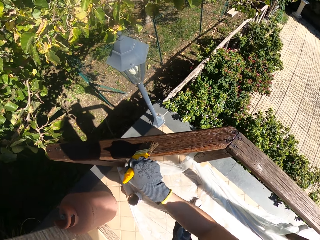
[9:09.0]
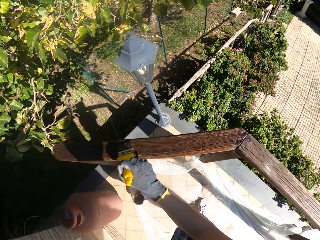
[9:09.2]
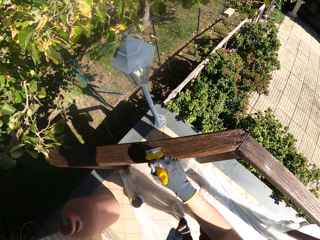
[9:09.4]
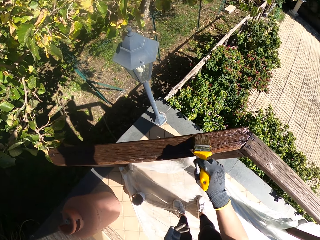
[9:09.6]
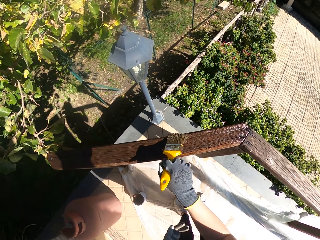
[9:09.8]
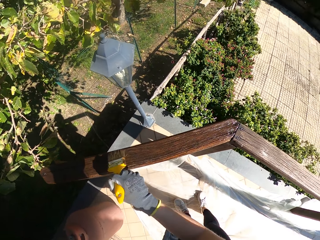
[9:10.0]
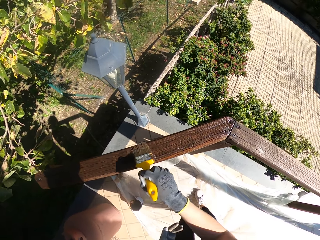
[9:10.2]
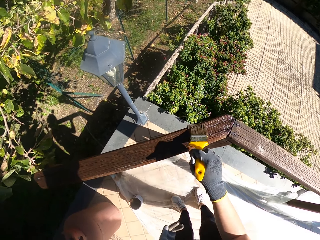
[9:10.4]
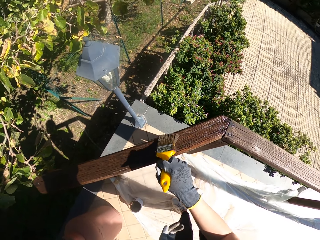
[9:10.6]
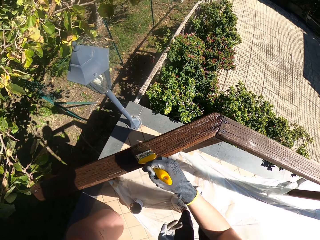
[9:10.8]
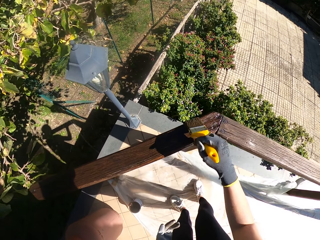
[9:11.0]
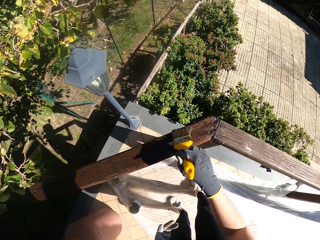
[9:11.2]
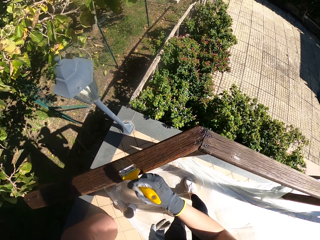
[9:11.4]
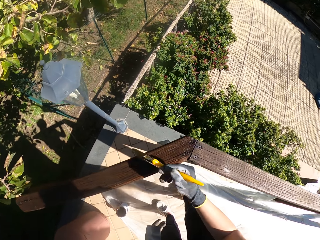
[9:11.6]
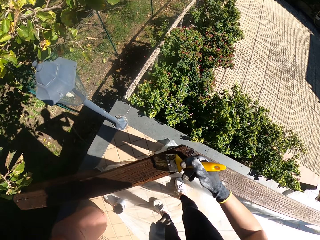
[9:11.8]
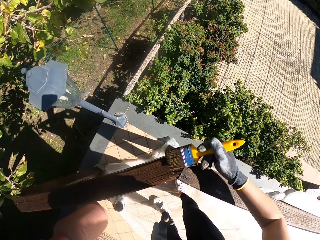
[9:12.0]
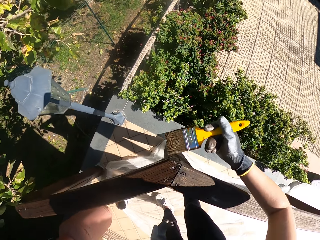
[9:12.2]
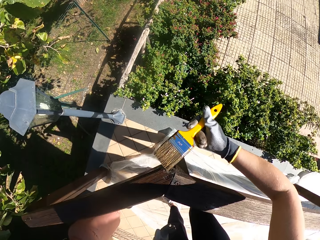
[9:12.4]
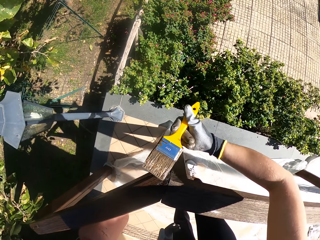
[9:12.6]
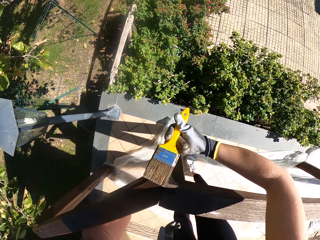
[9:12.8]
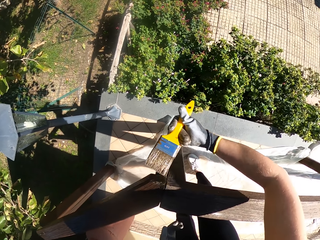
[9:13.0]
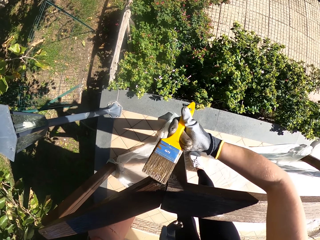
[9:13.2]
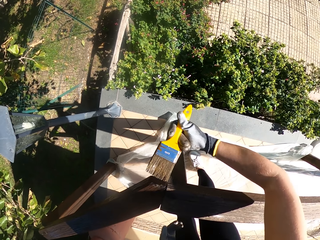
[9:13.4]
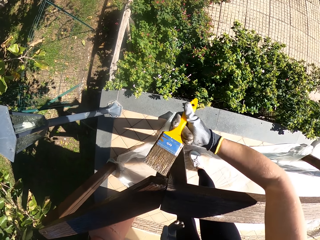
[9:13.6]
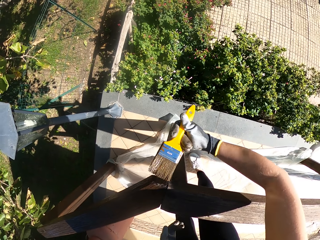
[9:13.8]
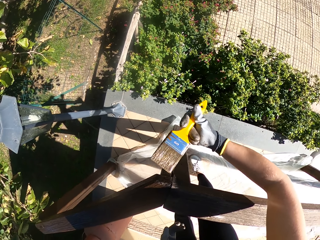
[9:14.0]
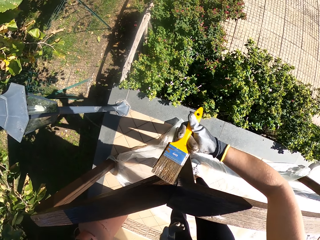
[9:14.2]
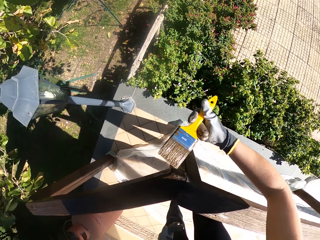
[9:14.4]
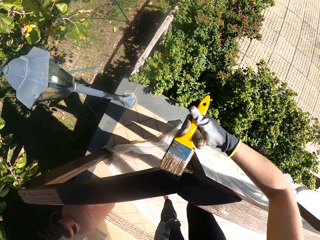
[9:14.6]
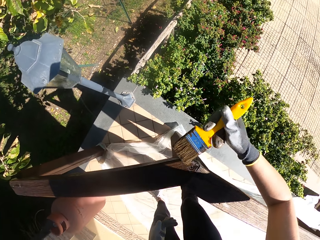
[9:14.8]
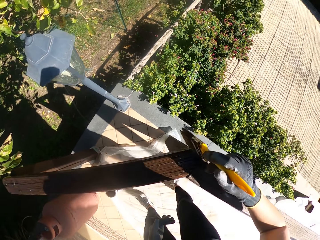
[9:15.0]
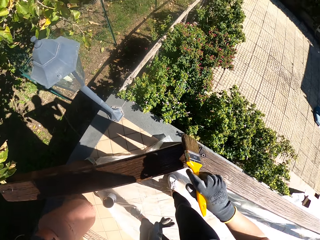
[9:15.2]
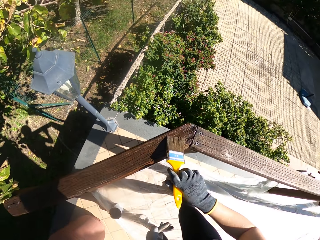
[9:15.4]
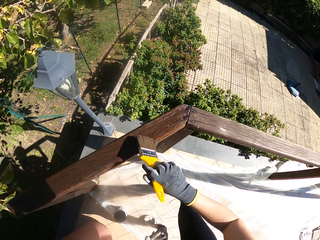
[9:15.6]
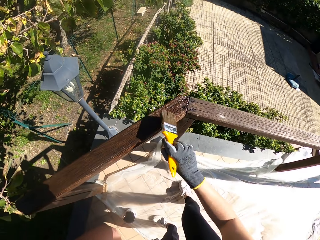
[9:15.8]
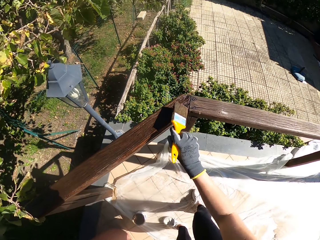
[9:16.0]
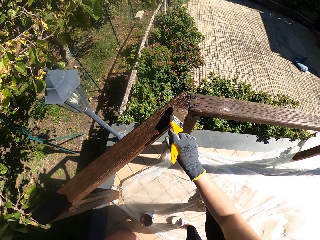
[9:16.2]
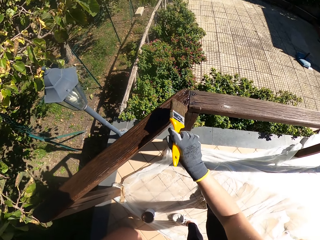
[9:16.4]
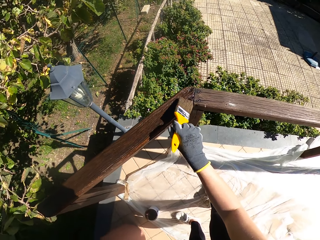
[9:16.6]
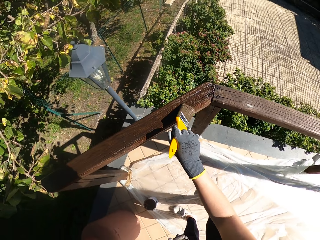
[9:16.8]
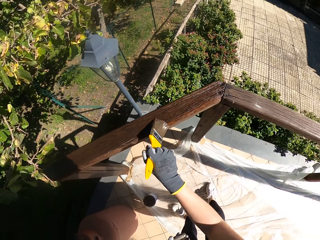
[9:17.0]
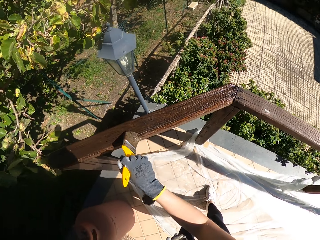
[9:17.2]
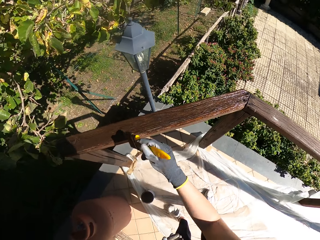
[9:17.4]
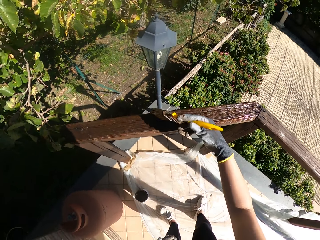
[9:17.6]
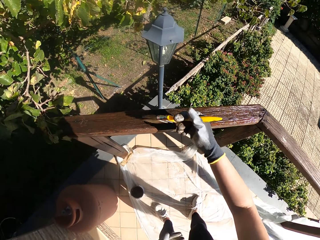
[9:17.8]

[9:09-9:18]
The camera wearer concentrates on a bend on the crossbar.

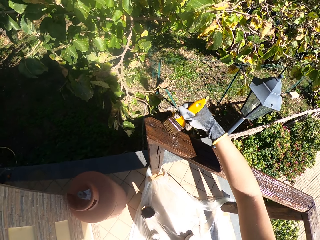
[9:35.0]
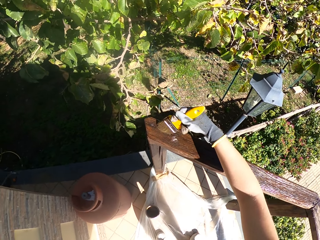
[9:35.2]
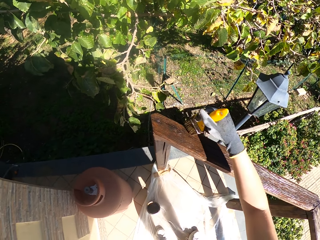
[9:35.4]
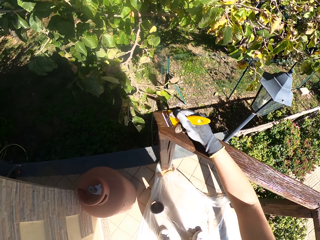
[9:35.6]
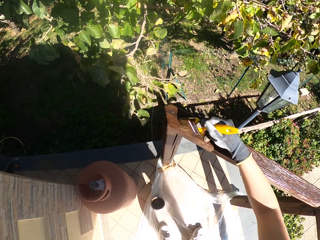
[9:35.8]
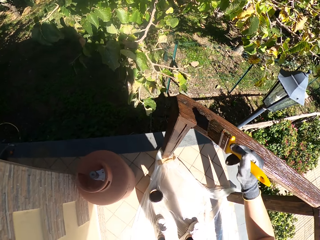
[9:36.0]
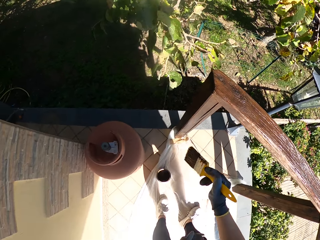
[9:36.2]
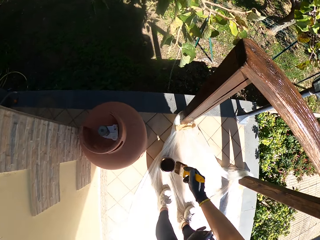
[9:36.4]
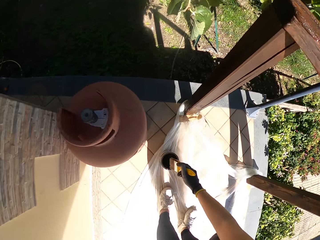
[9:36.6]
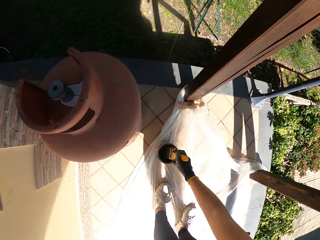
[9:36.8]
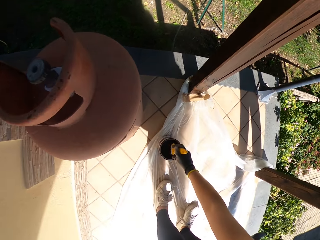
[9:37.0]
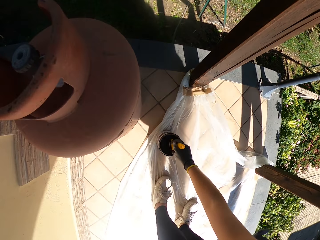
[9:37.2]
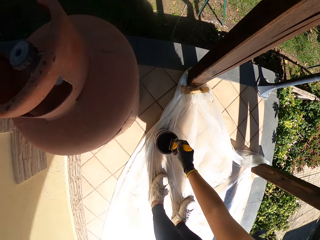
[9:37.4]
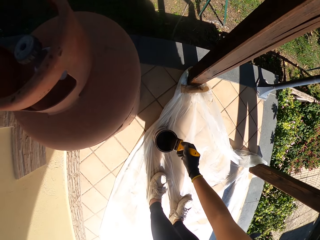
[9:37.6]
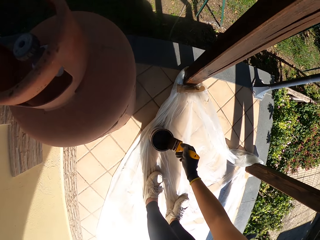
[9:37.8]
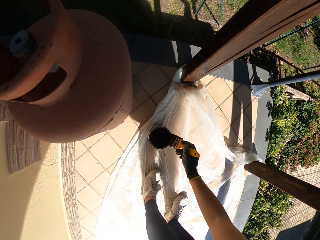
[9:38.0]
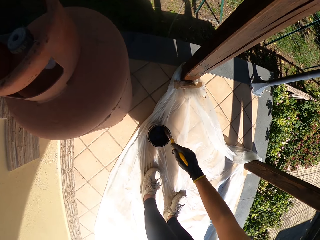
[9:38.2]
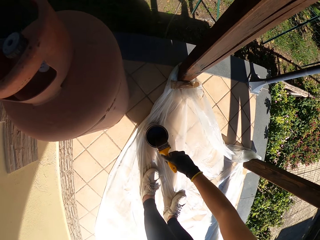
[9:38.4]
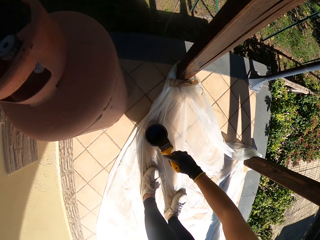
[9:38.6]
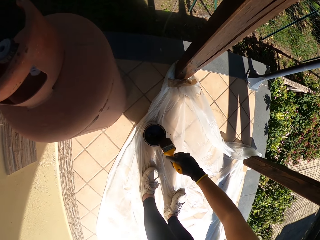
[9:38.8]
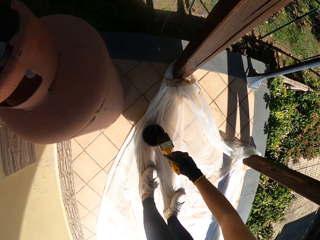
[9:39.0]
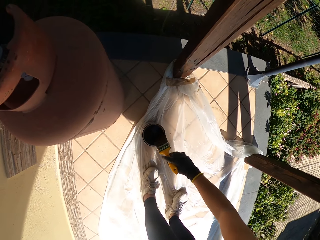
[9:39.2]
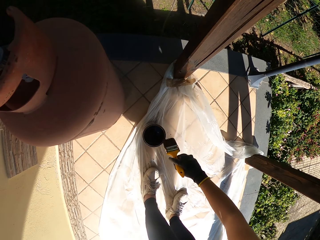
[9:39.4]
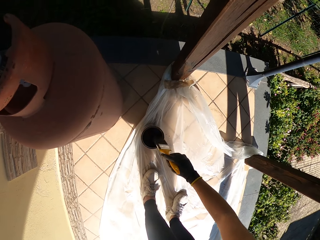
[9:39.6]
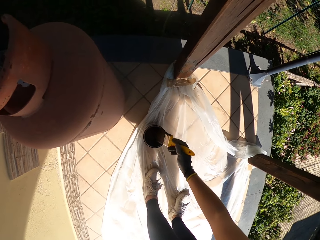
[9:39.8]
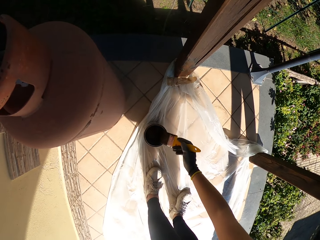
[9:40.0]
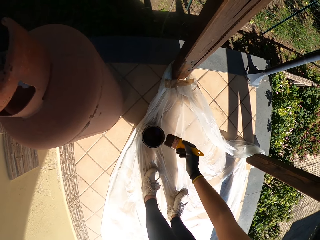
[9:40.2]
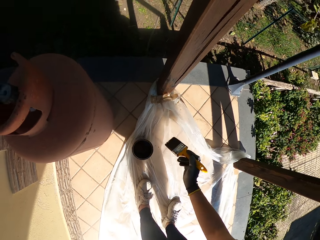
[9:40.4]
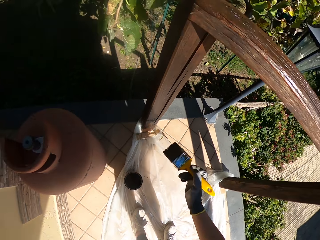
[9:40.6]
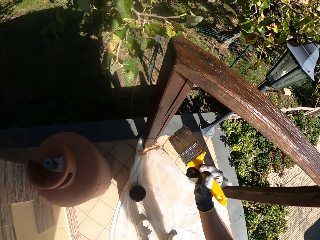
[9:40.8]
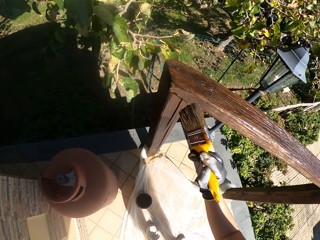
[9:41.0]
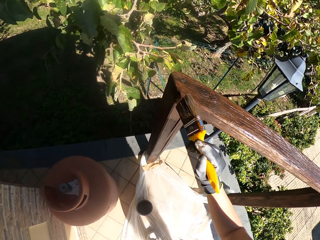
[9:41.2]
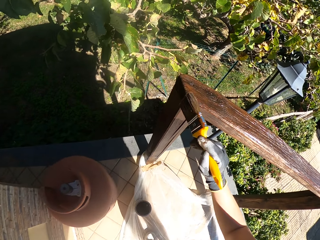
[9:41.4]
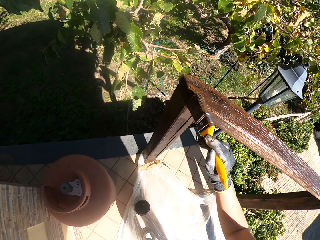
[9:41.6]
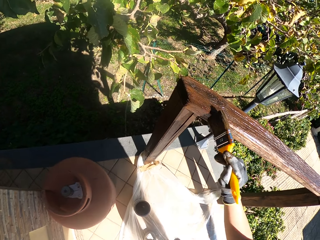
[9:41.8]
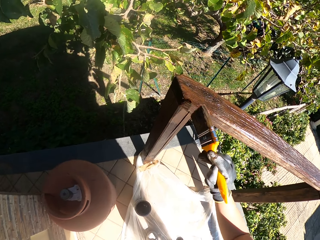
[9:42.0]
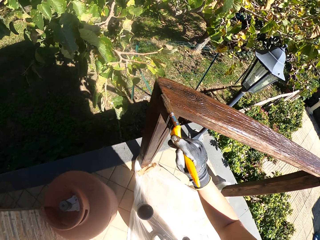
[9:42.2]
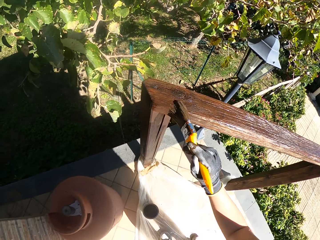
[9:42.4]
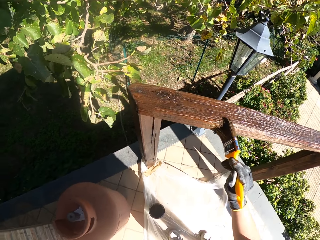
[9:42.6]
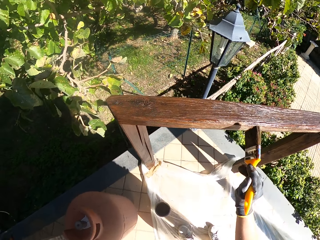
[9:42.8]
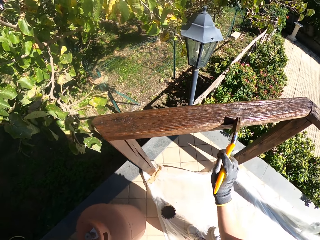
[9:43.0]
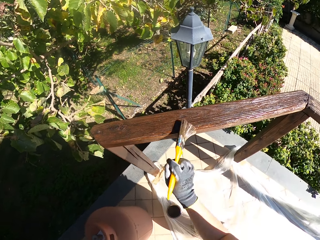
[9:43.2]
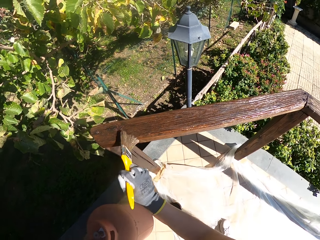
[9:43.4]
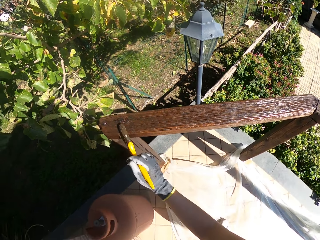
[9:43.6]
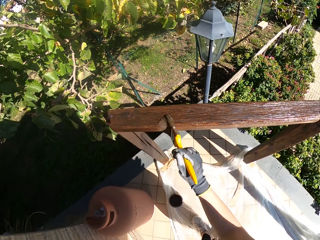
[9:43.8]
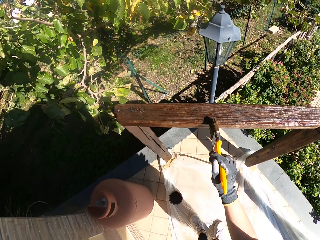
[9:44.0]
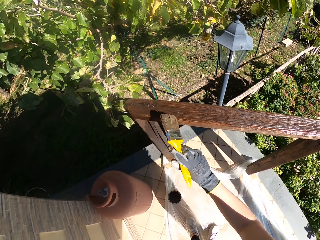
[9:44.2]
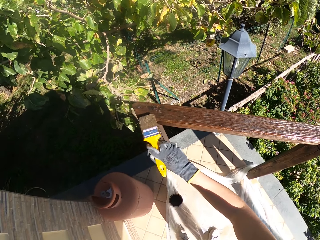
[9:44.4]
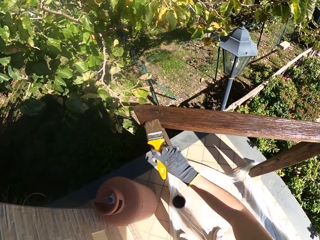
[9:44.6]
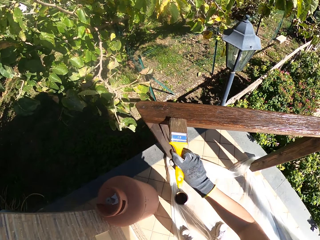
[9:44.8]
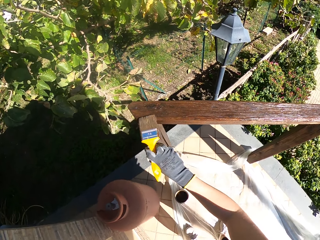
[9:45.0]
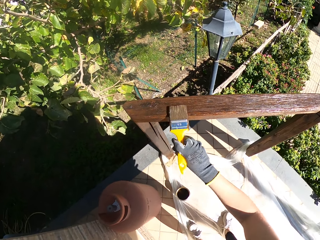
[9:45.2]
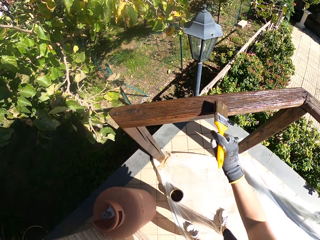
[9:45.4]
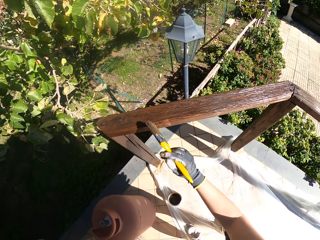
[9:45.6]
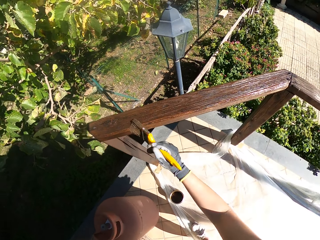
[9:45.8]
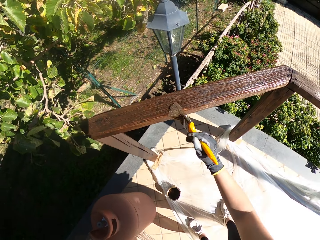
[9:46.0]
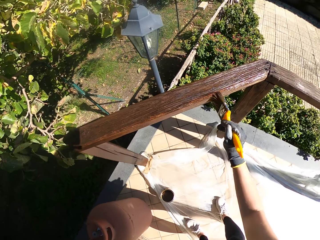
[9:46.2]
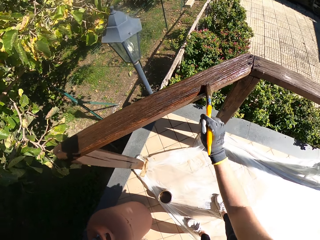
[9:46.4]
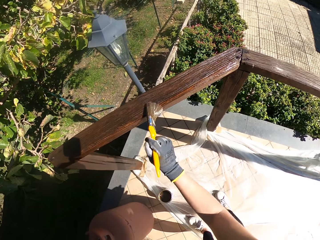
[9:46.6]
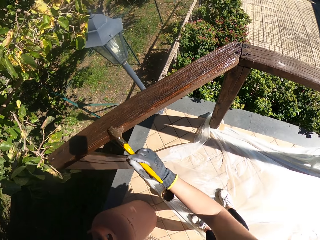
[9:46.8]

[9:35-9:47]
The camera wearer dips the paint brush in the paint can. They wipe the paint brush on the edge of the paint can. They paint the wooden railing with the paint brush.
